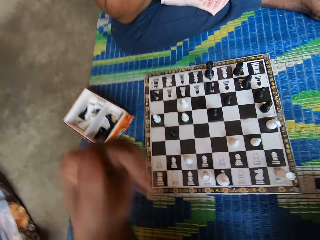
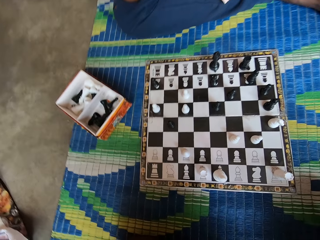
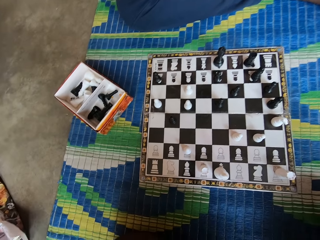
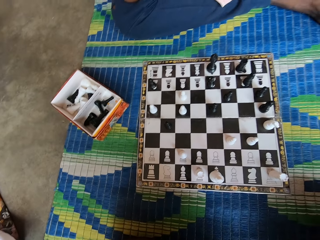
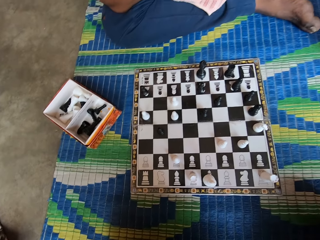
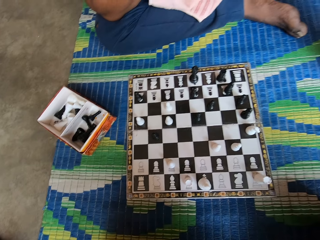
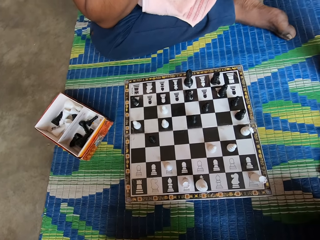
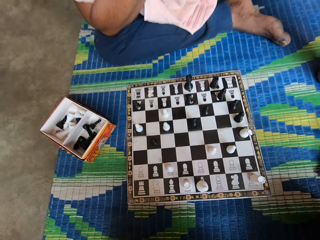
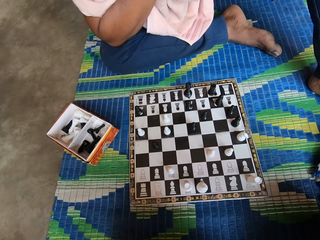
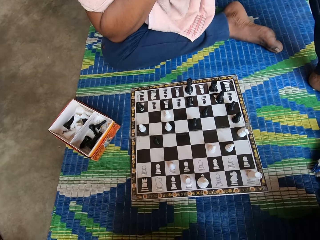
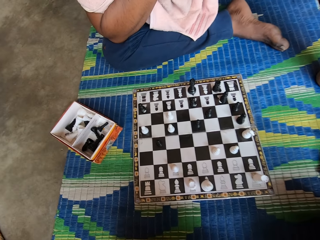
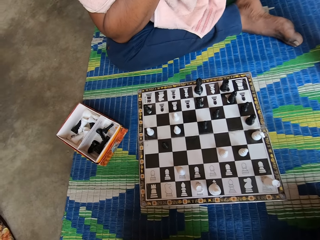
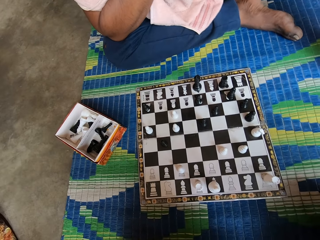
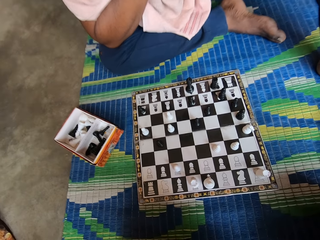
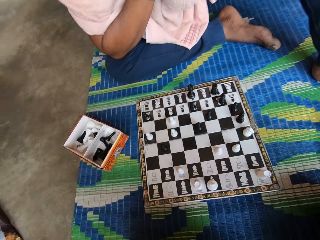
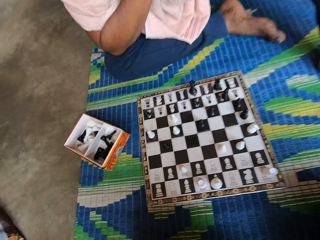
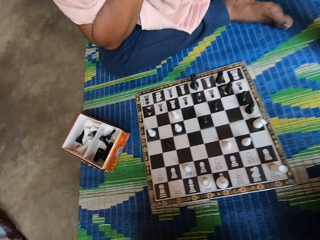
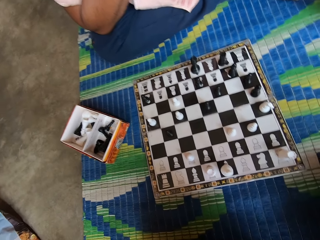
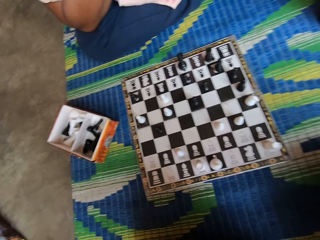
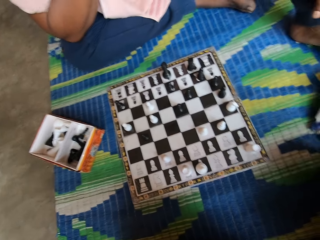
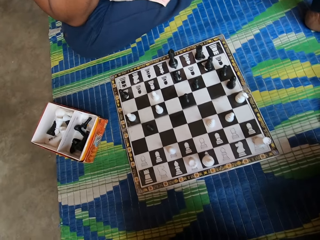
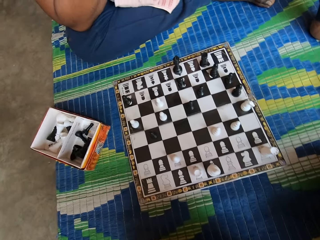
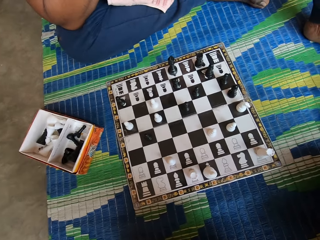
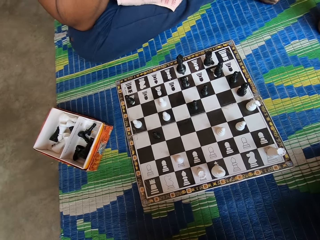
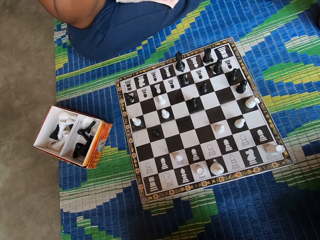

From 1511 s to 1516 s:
The camera wearer drops the chess piece in a box.

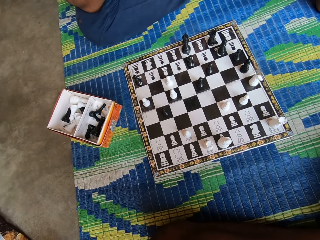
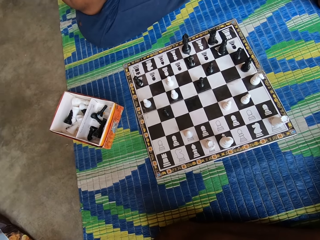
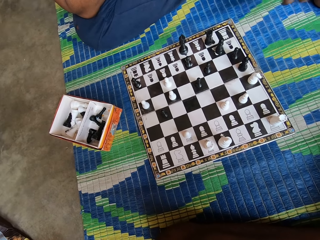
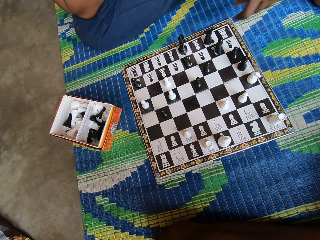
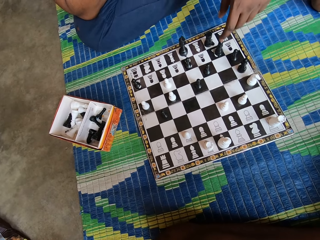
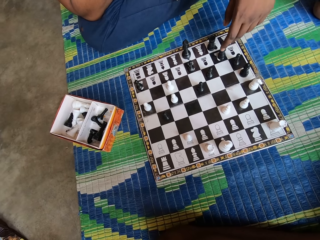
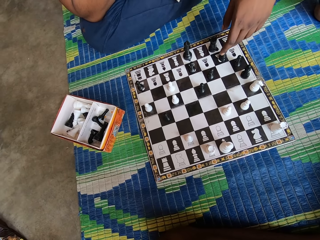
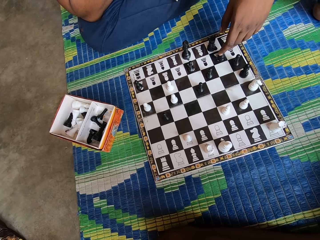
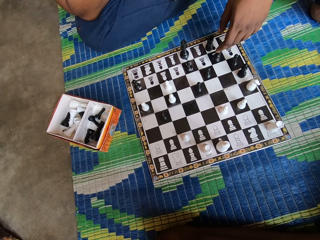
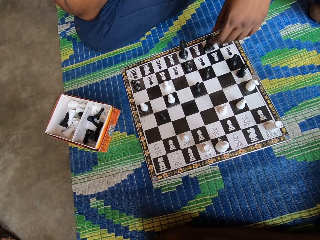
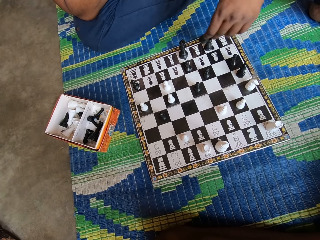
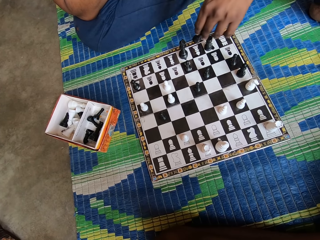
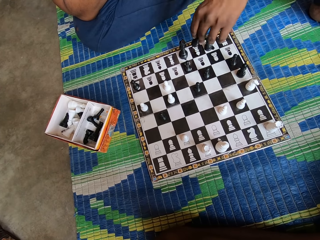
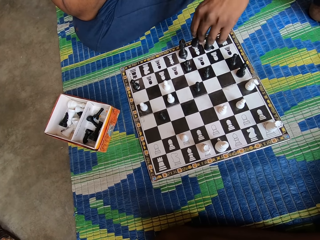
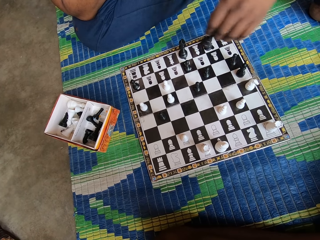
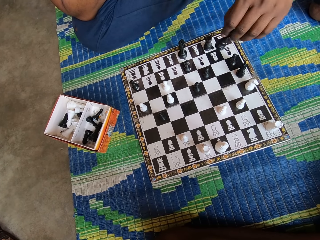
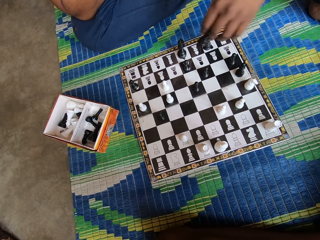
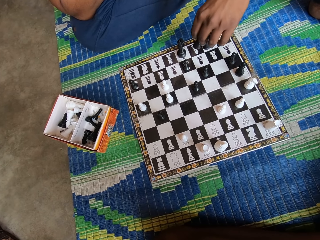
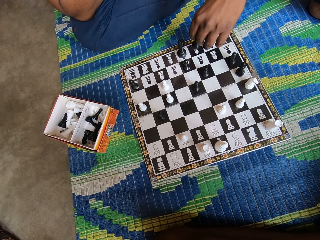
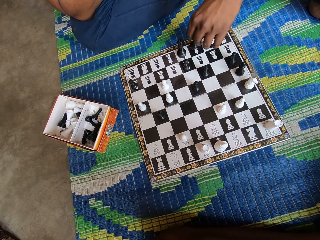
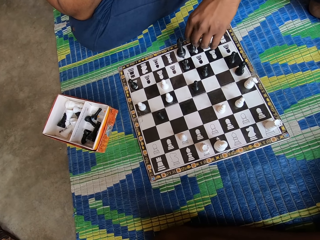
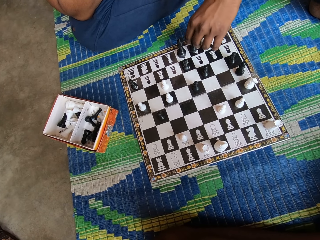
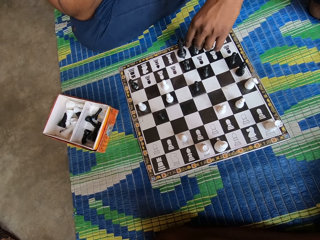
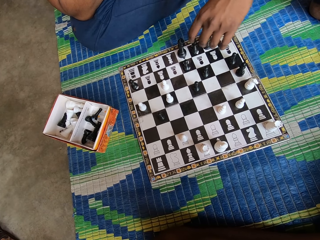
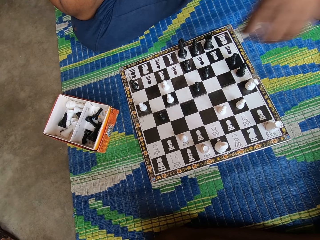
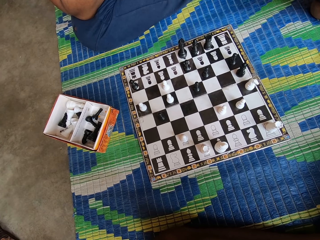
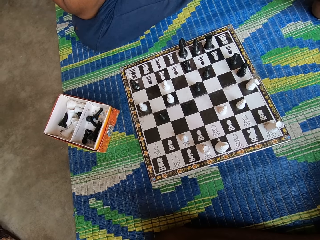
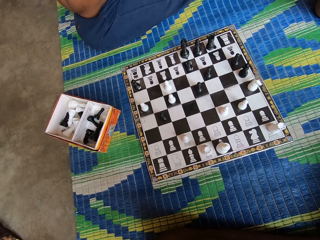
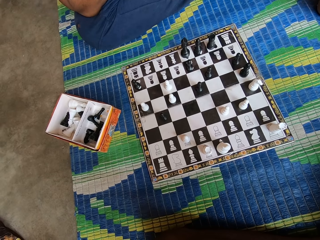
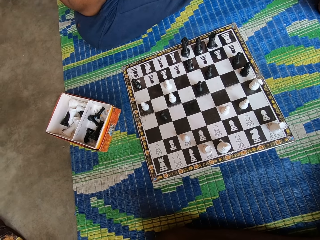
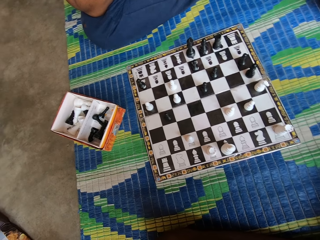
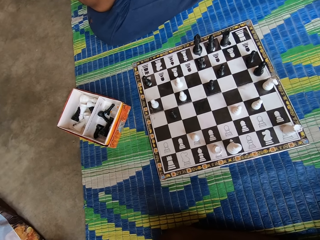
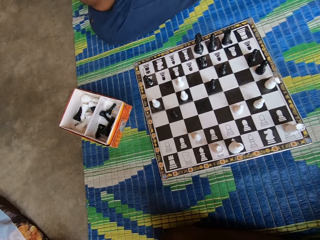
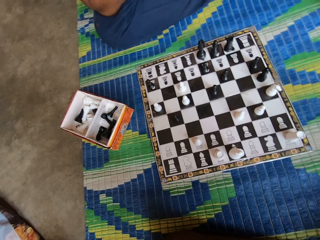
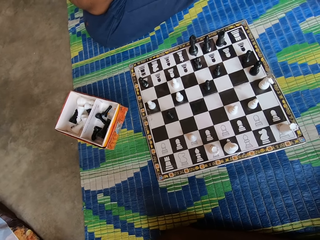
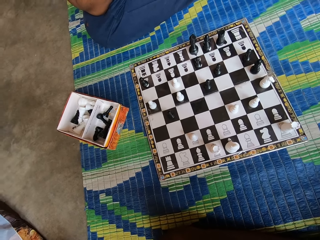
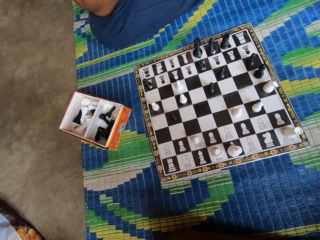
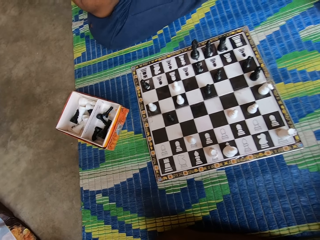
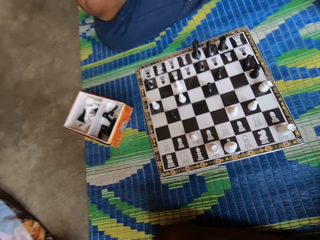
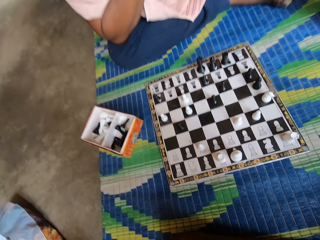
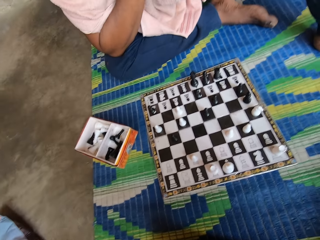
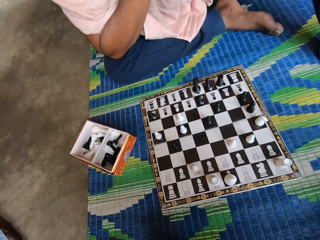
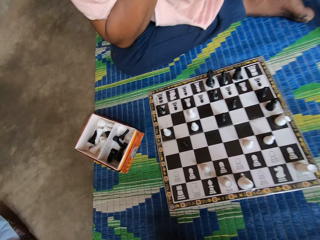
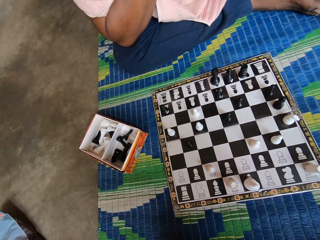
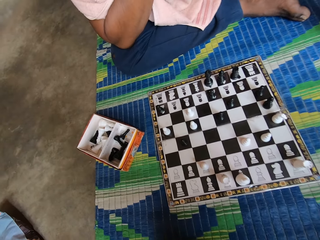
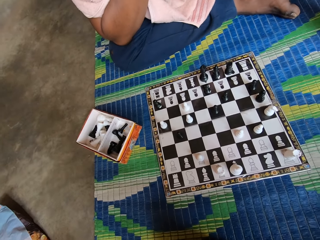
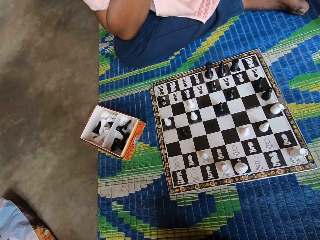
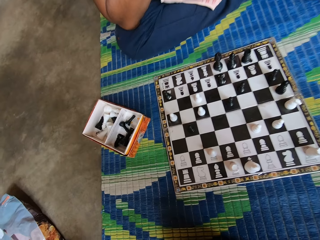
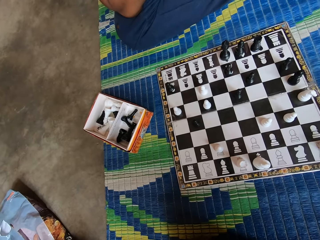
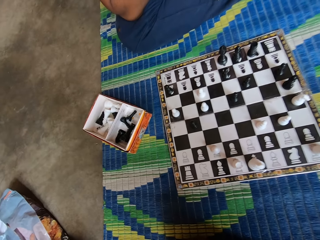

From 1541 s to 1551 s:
A man plays chess. The man moves a chess piece. The man pulls his hand off the chess piece.

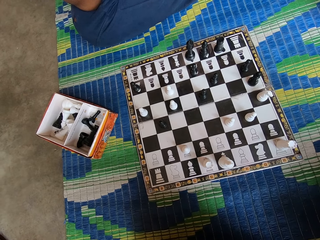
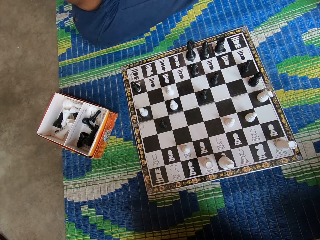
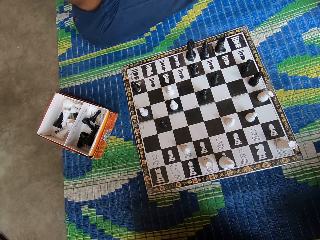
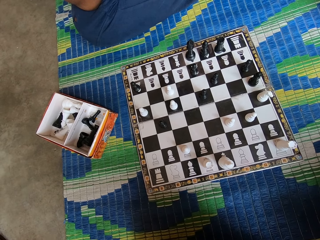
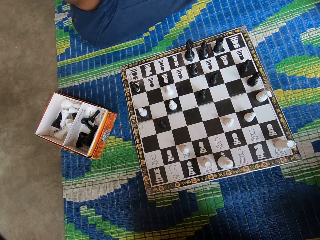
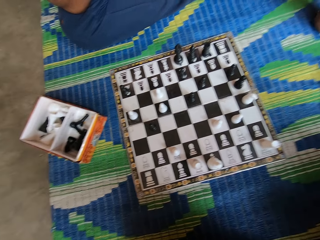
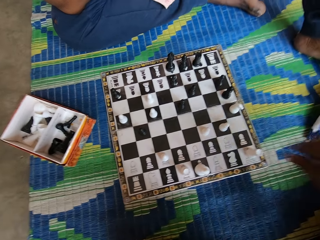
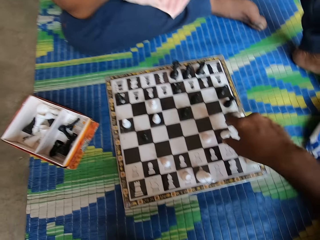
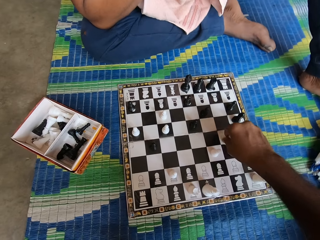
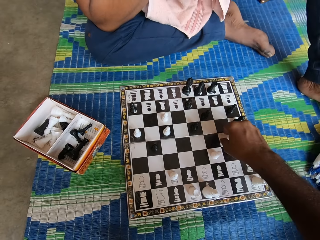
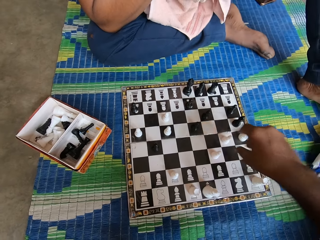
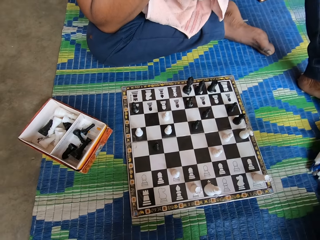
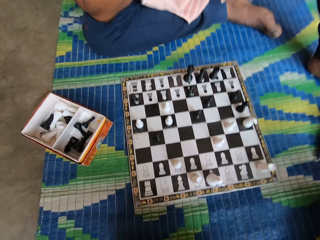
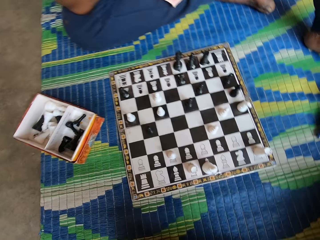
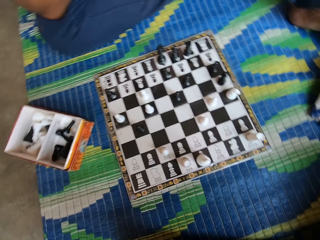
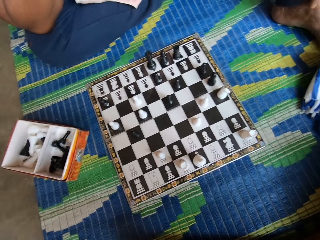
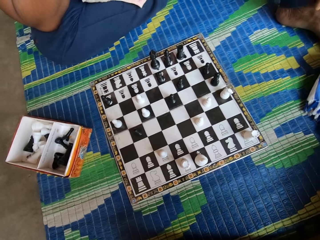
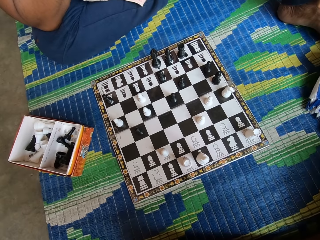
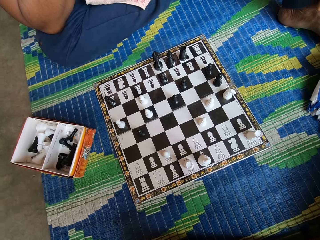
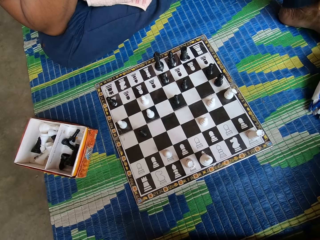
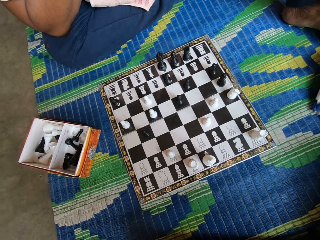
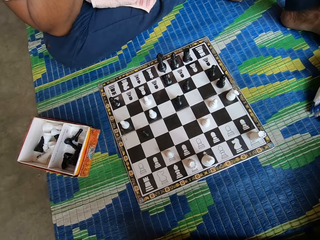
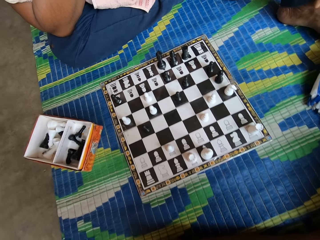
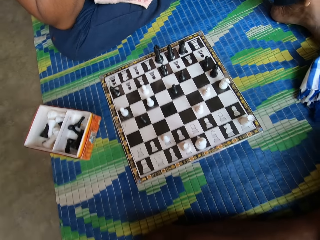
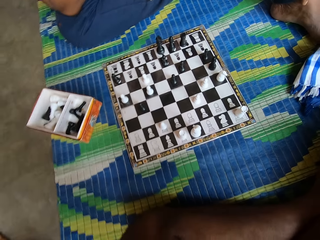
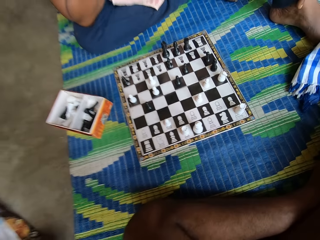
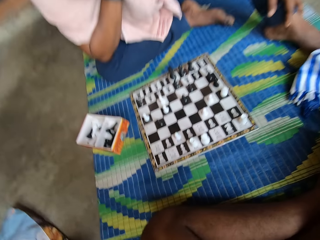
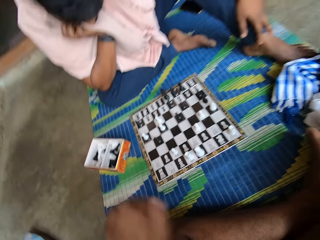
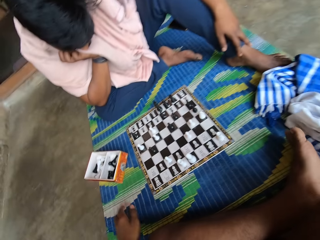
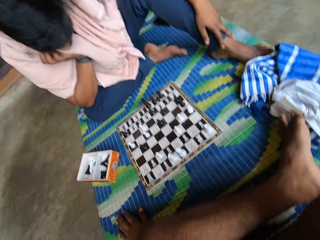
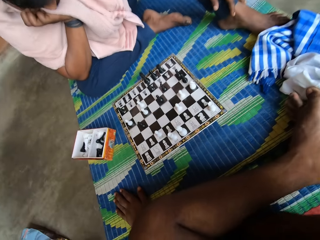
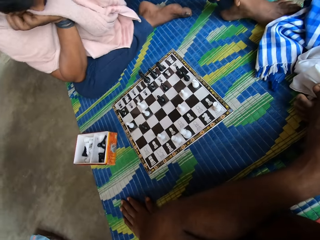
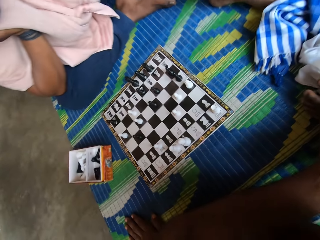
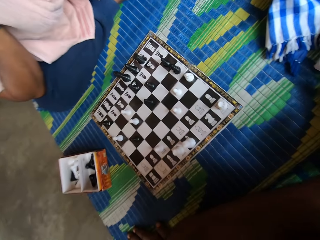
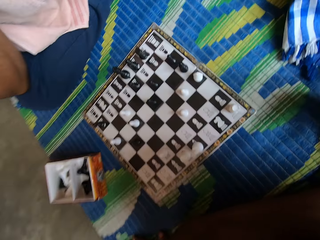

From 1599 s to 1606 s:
The camera wearer moves a chess piece. He plays chess. He pulls his hand off the chess piece. He puts his hand on the mat.
